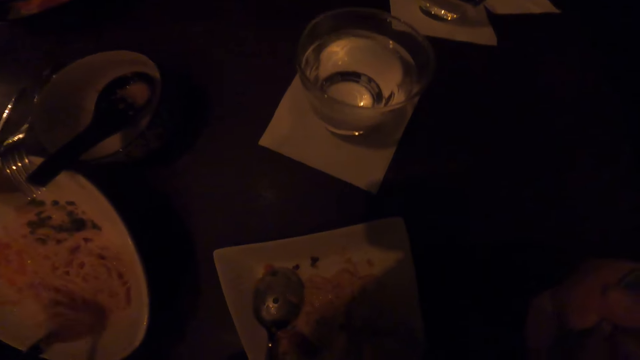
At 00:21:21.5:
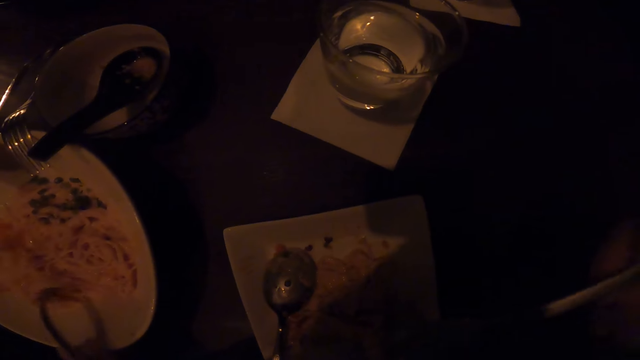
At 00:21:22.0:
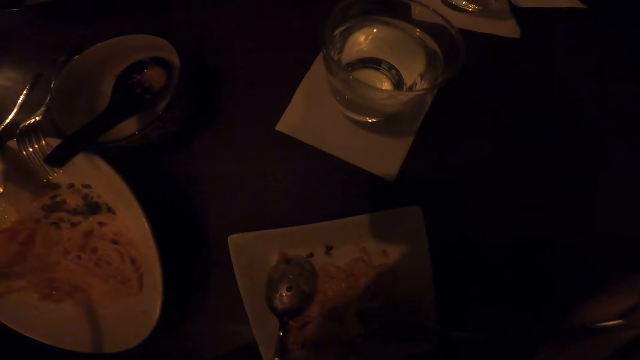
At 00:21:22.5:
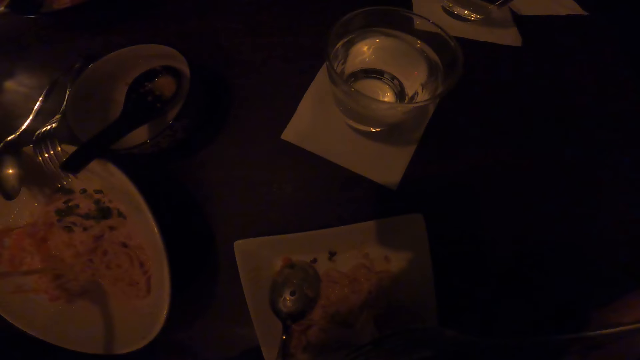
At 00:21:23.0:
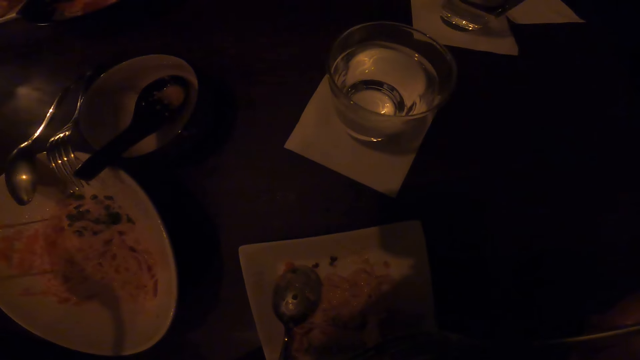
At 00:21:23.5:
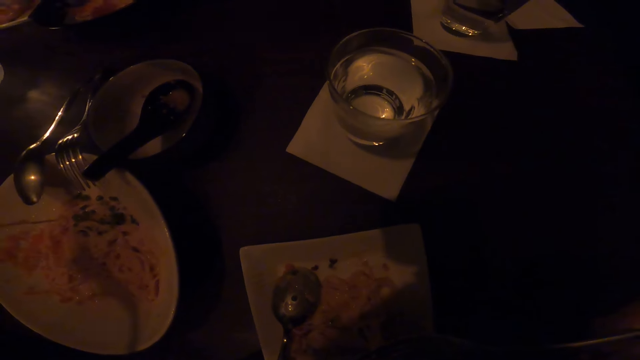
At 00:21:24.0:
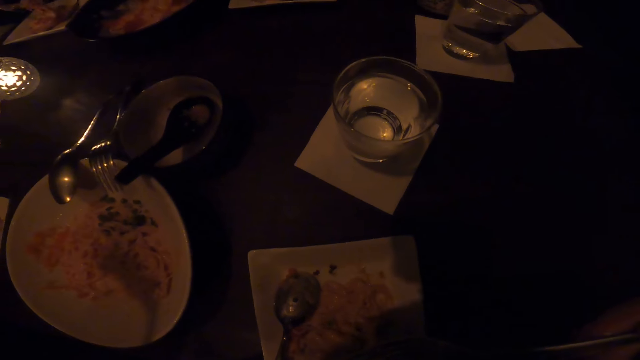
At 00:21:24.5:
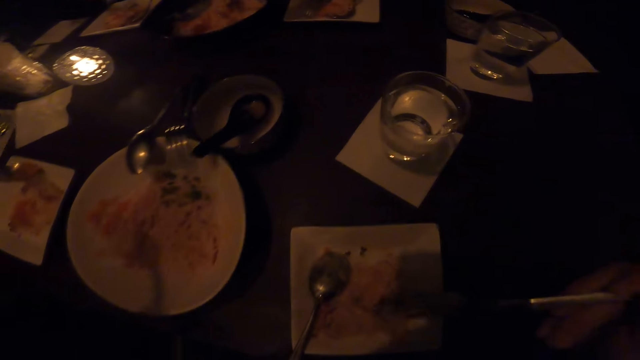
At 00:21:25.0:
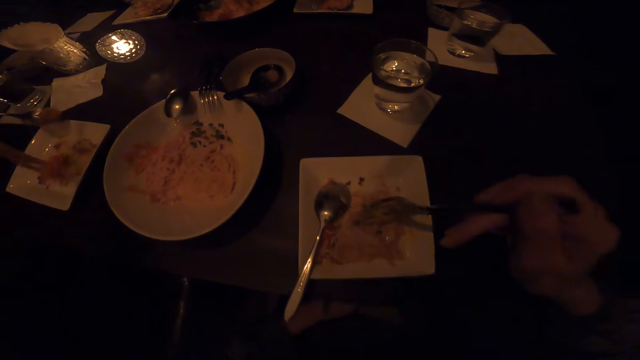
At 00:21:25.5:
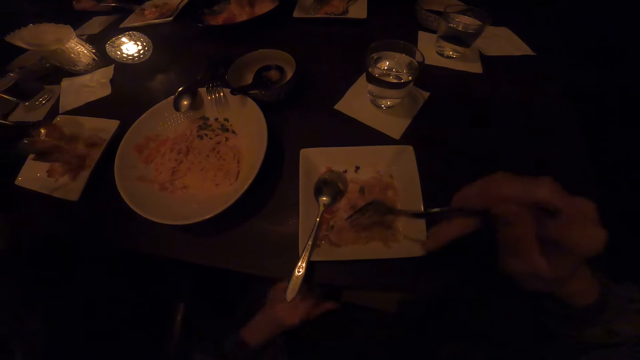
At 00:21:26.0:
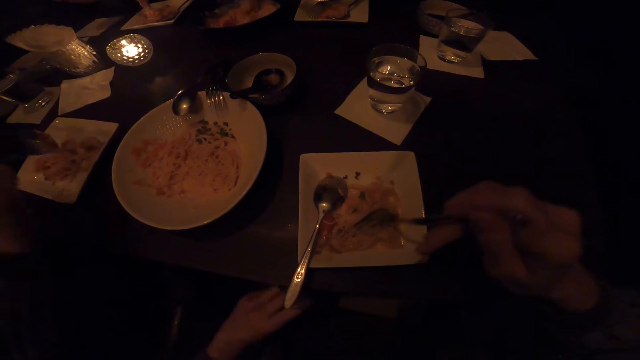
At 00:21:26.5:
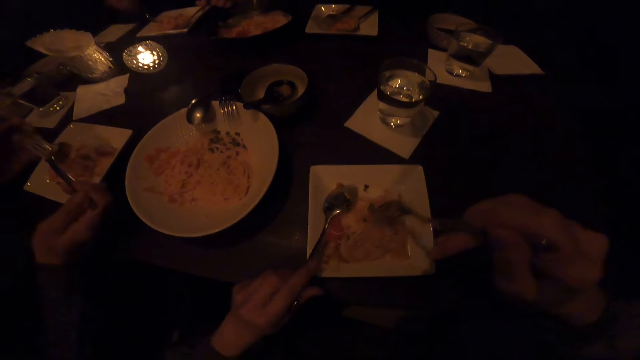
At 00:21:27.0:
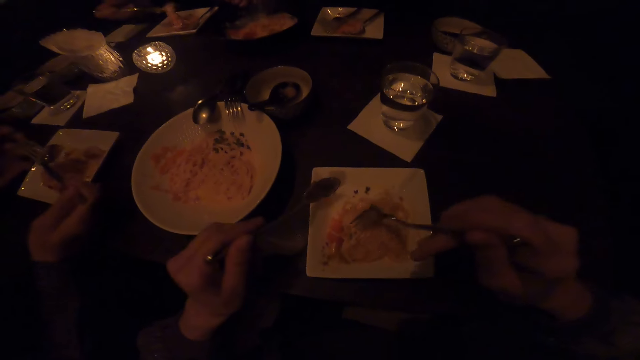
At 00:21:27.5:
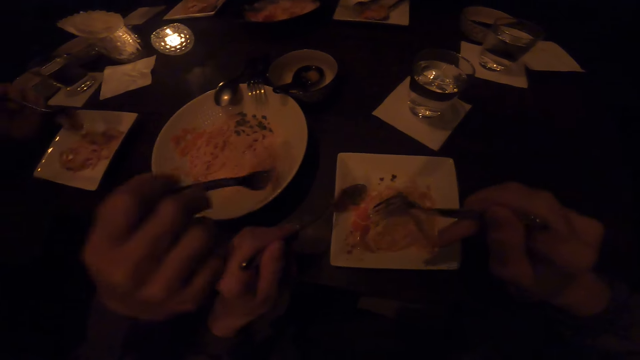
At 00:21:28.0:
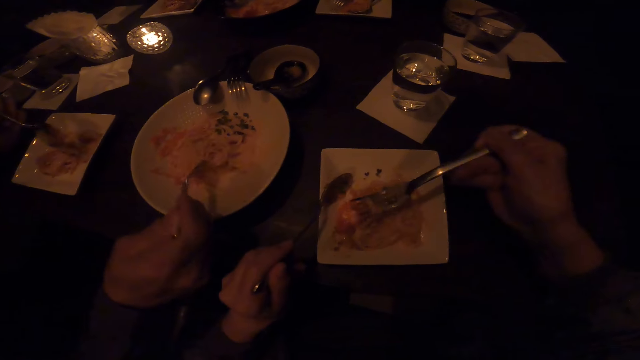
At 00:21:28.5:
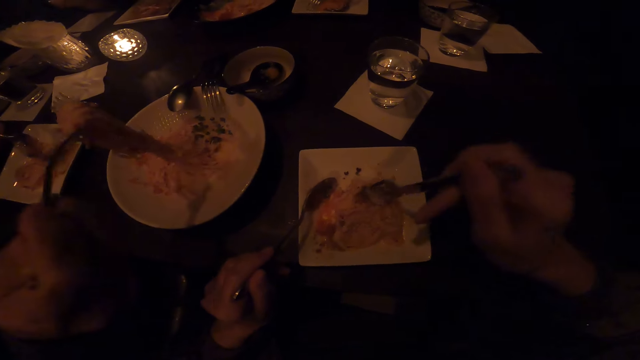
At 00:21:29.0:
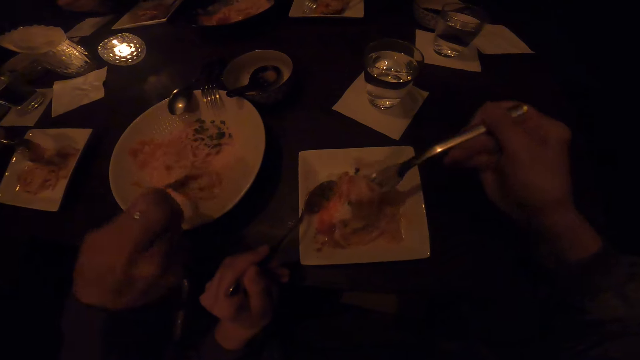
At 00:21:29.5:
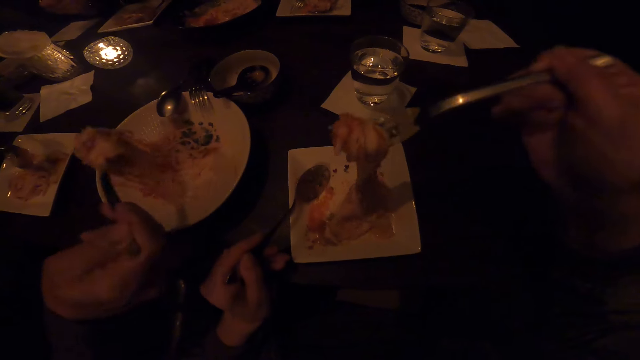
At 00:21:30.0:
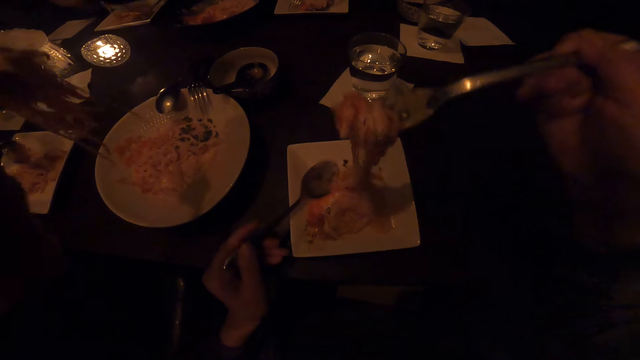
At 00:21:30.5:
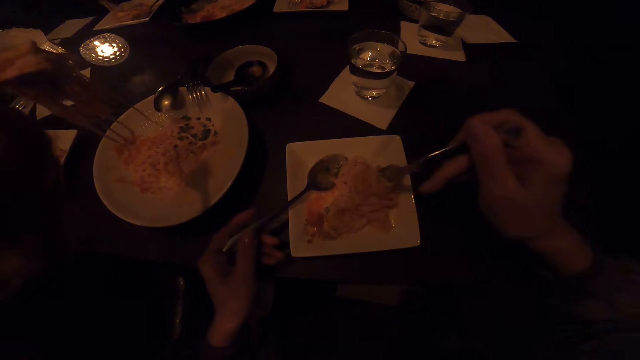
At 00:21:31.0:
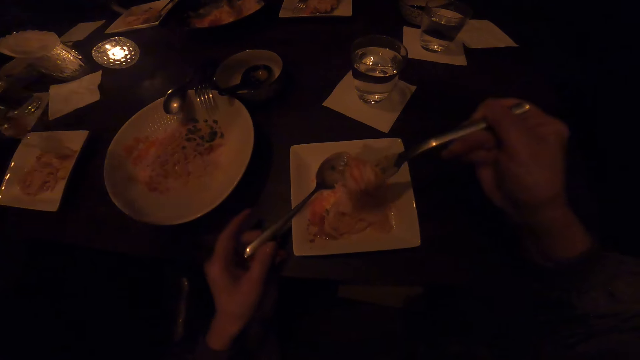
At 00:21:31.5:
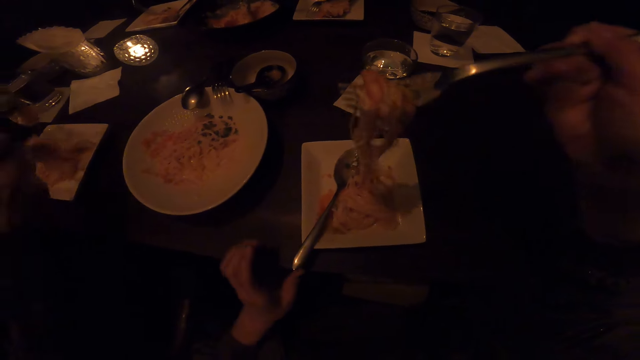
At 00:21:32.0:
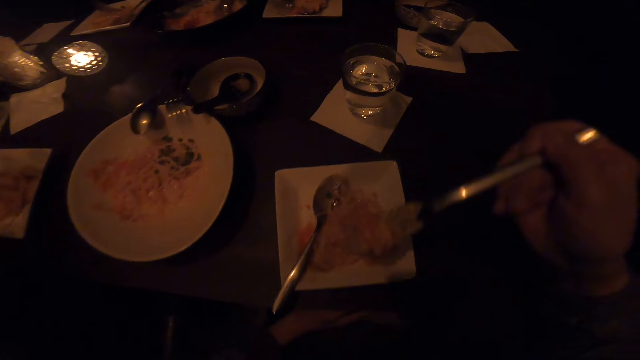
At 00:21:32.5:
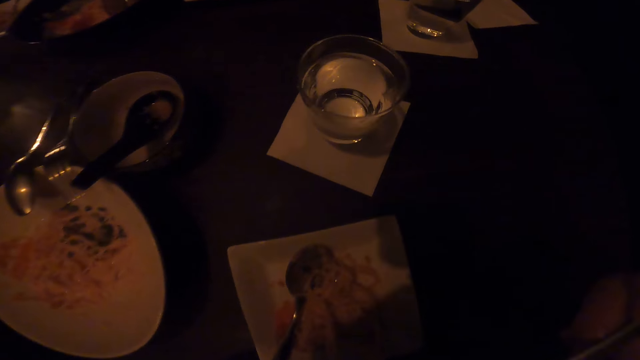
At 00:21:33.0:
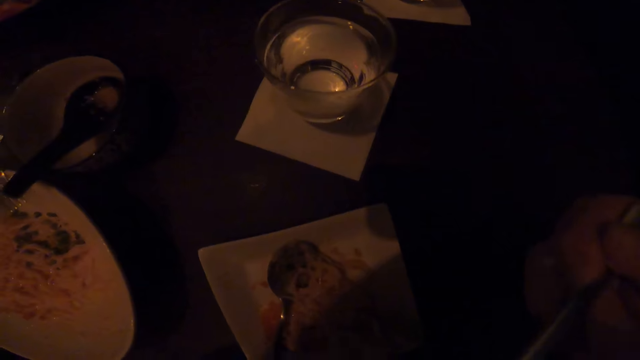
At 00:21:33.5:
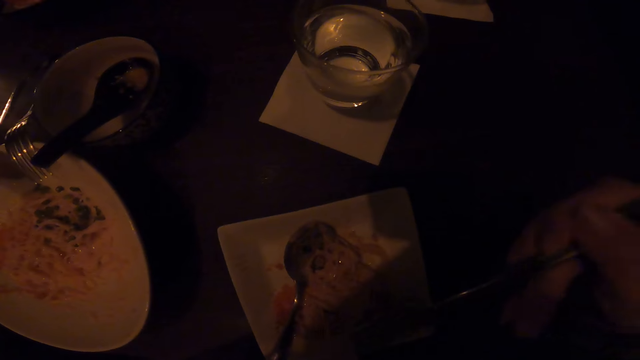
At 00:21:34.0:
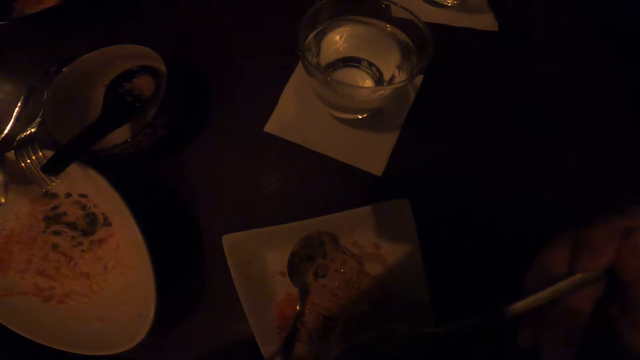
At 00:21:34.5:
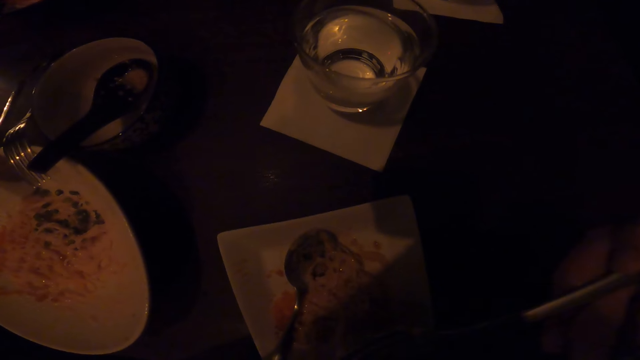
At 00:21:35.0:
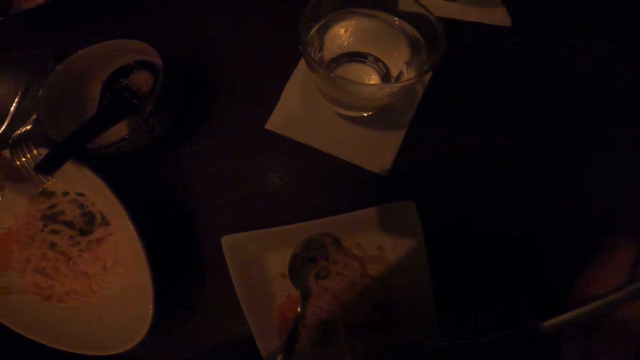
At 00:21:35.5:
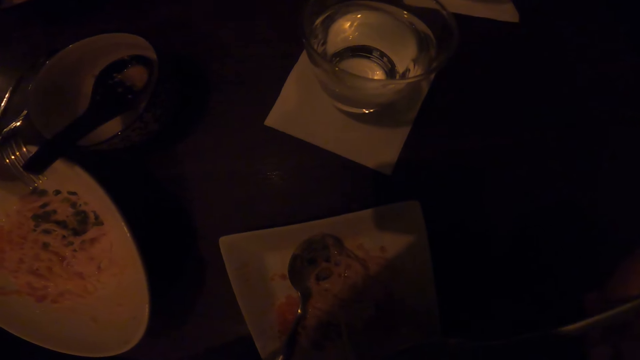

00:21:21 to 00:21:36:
The camera wearer eats food. They scoop the food. A man serves the food in a plate. The man fetches the food from the plate and serves the food in the plate. The camera wearer eats the food.

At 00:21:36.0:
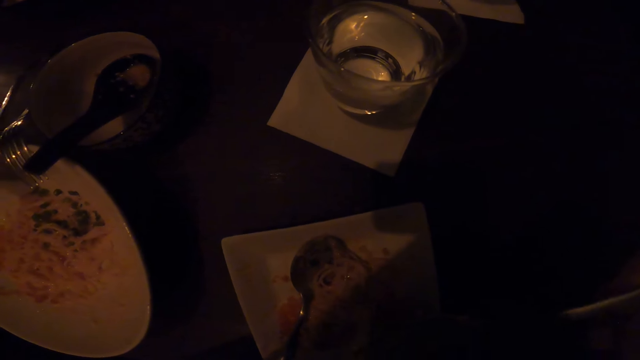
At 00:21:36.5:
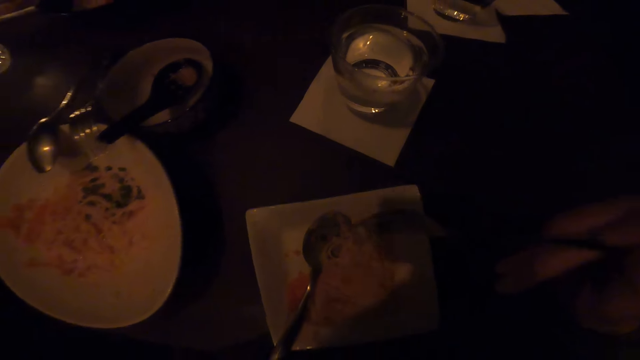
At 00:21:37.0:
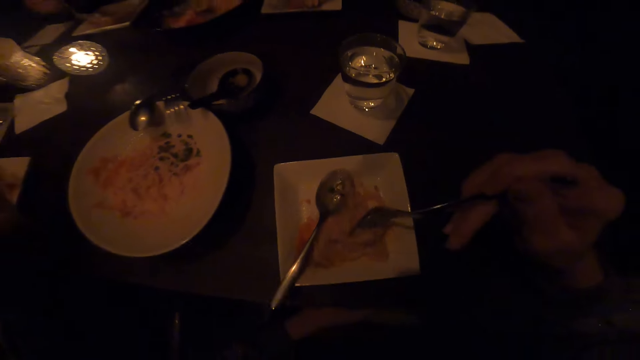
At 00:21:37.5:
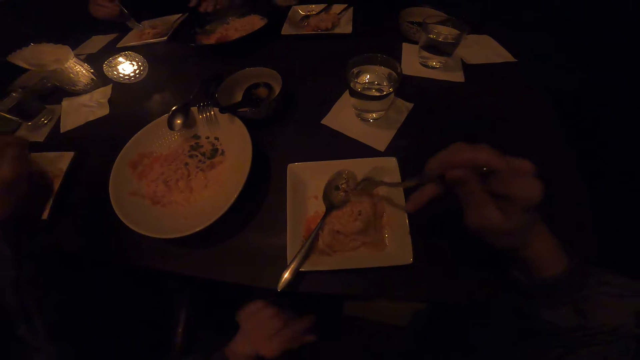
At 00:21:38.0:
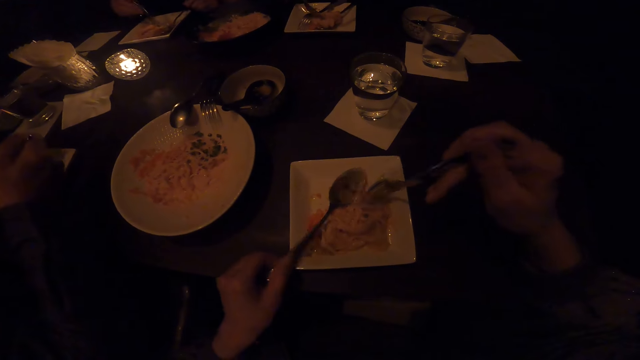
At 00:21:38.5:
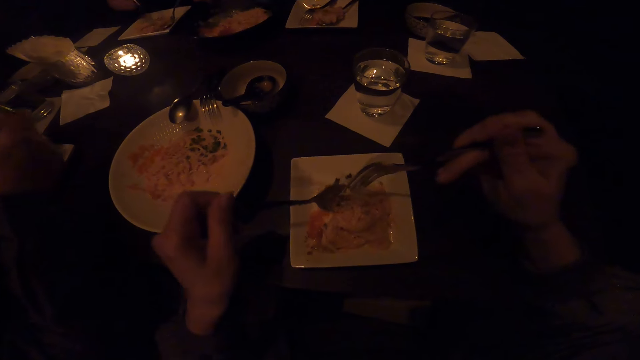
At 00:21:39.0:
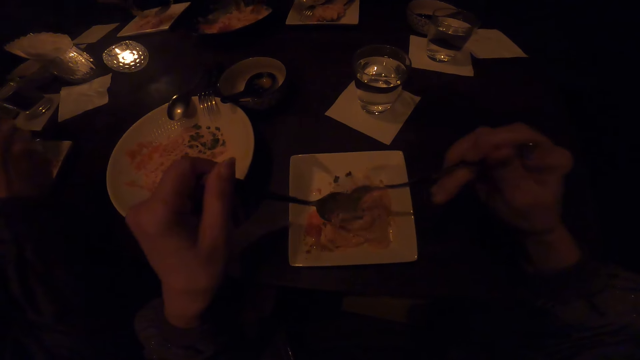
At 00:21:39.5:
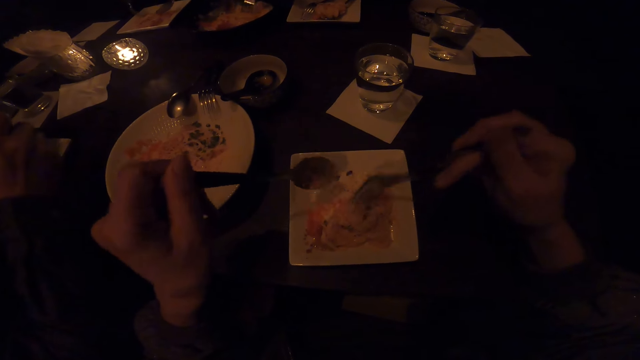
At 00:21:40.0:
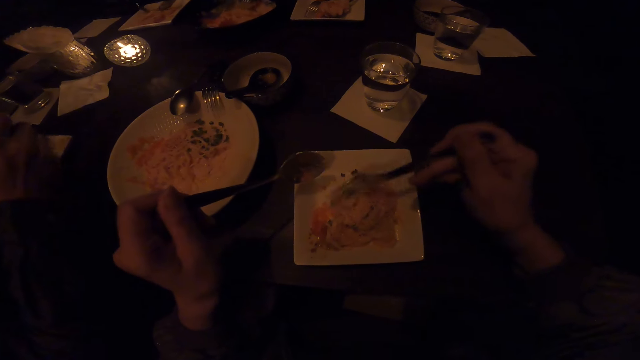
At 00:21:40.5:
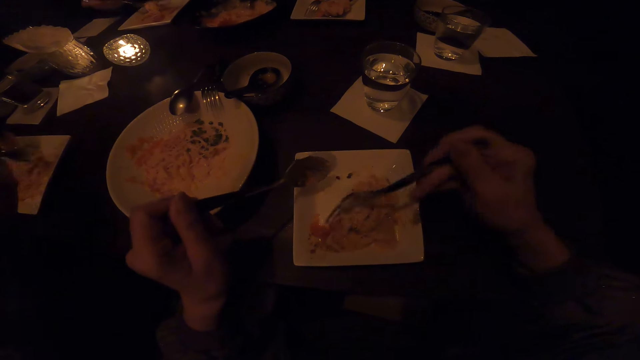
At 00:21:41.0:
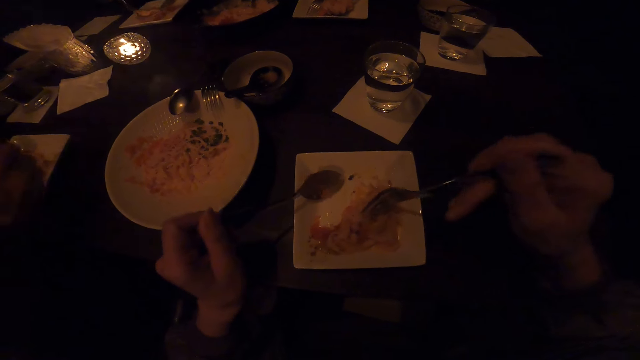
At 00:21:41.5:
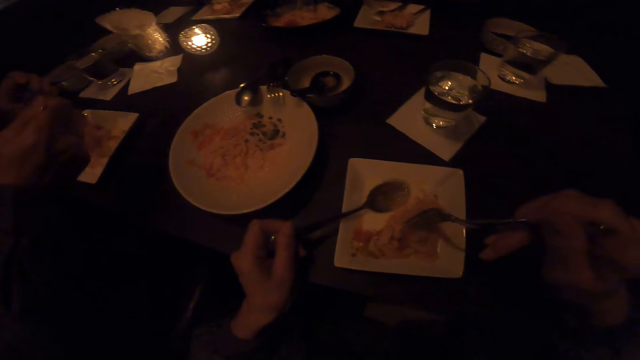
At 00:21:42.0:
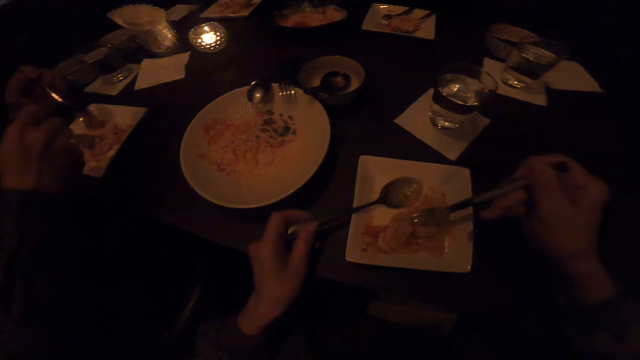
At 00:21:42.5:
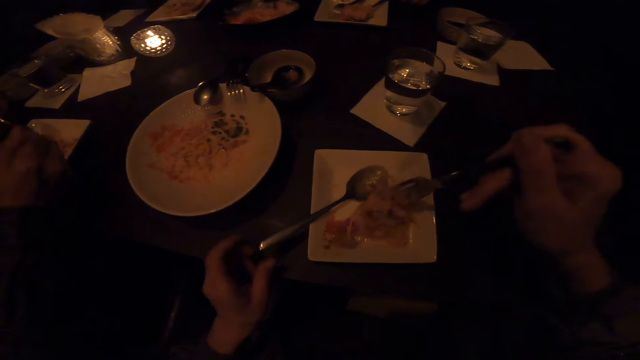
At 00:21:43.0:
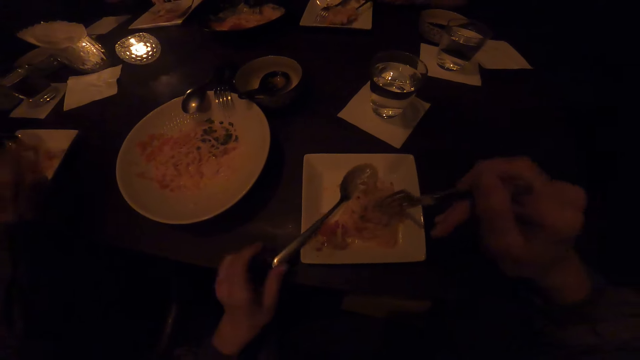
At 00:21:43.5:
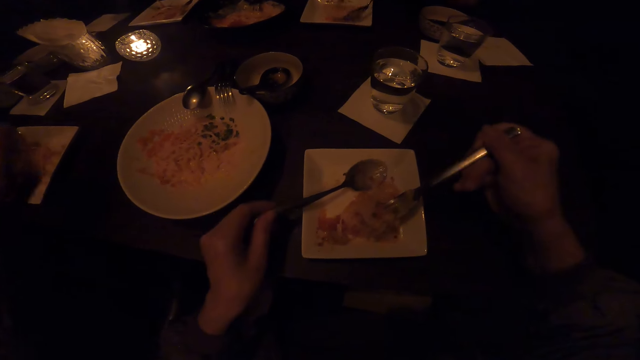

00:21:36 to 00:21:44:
The camera wearer scoops food.
